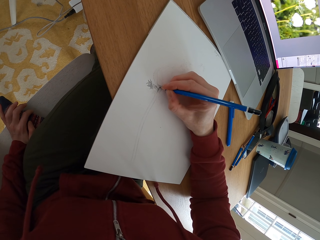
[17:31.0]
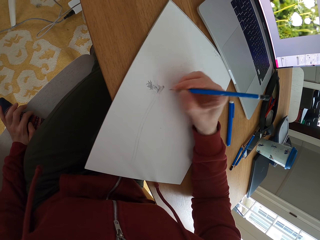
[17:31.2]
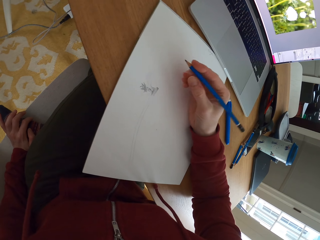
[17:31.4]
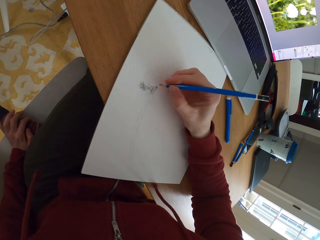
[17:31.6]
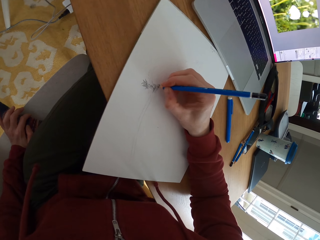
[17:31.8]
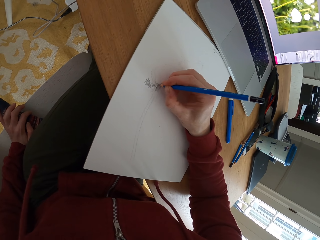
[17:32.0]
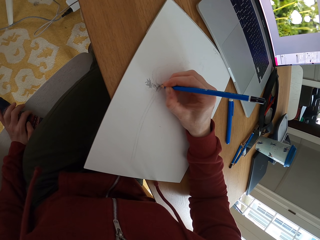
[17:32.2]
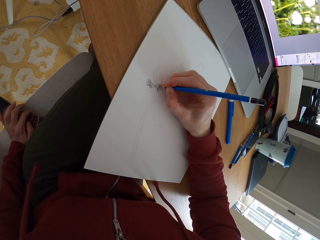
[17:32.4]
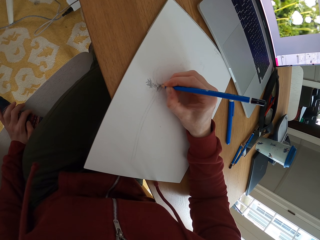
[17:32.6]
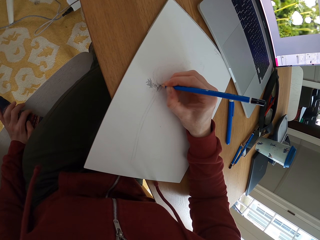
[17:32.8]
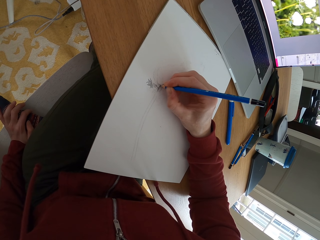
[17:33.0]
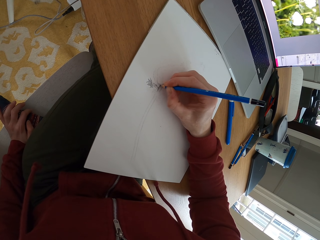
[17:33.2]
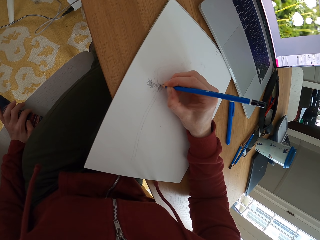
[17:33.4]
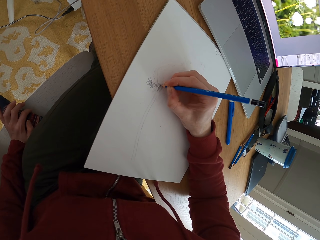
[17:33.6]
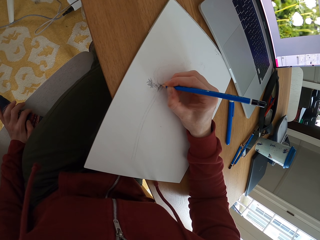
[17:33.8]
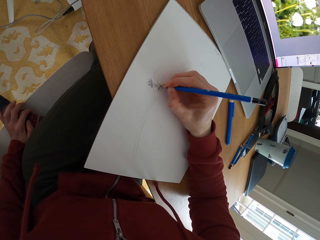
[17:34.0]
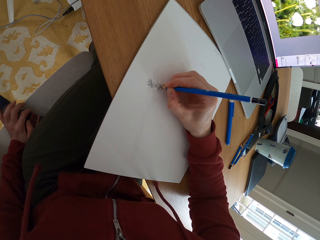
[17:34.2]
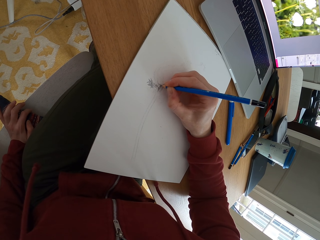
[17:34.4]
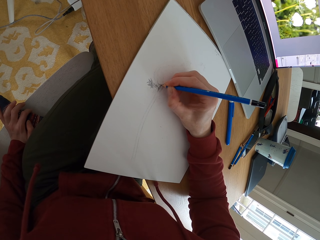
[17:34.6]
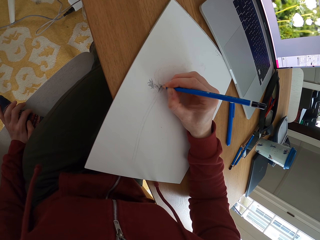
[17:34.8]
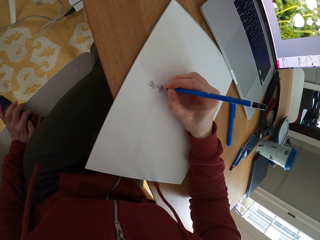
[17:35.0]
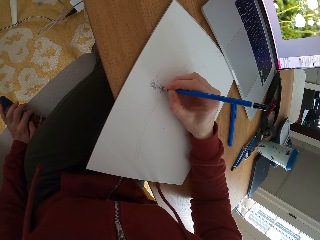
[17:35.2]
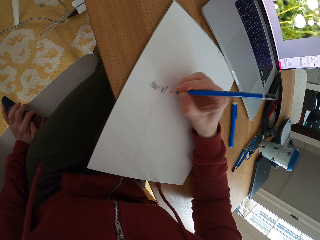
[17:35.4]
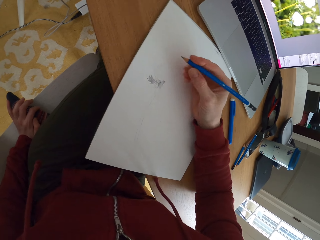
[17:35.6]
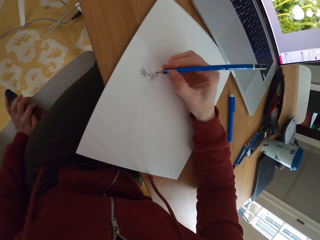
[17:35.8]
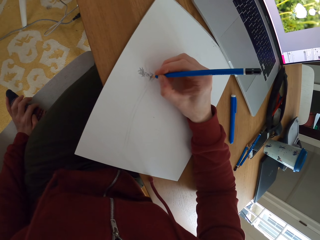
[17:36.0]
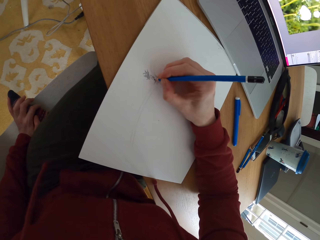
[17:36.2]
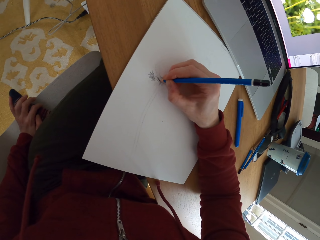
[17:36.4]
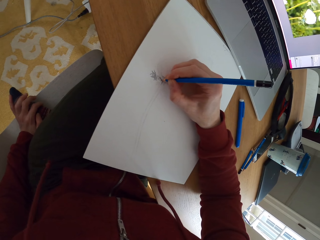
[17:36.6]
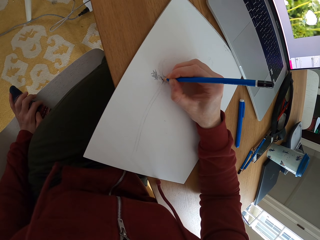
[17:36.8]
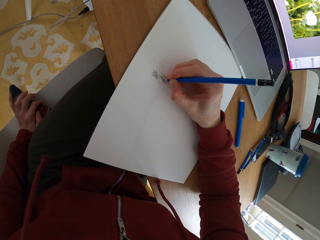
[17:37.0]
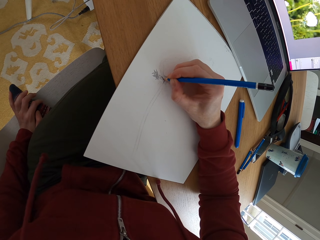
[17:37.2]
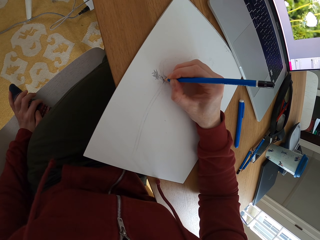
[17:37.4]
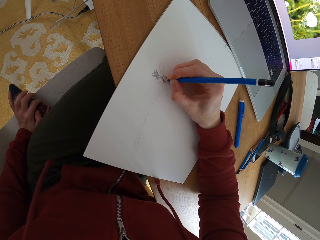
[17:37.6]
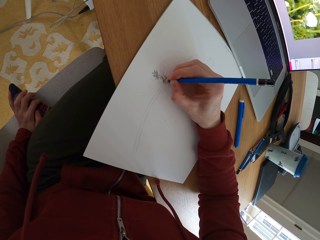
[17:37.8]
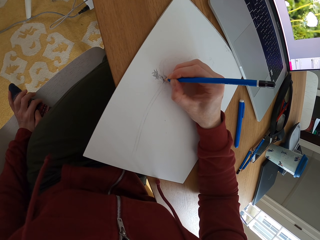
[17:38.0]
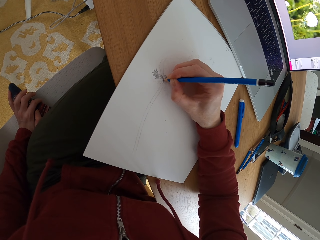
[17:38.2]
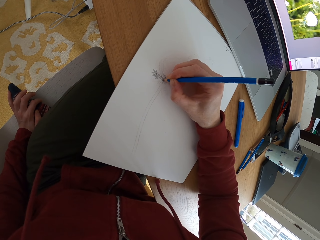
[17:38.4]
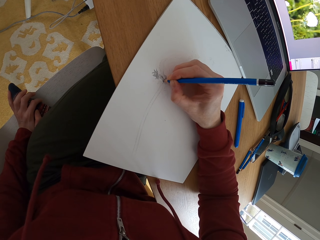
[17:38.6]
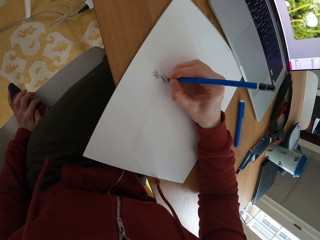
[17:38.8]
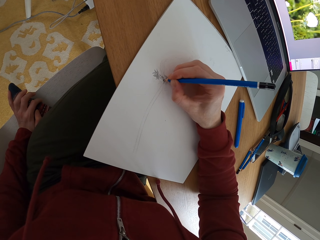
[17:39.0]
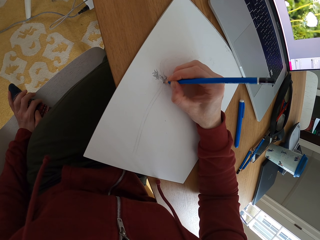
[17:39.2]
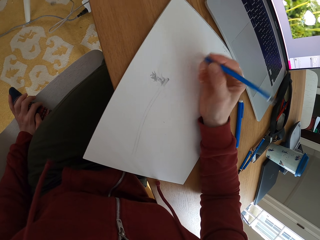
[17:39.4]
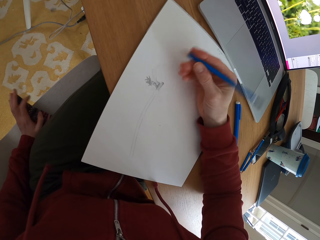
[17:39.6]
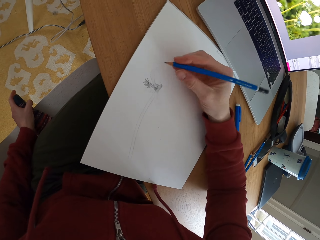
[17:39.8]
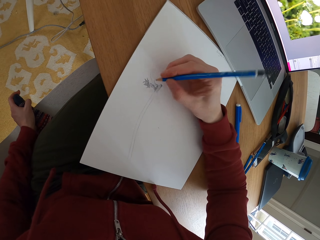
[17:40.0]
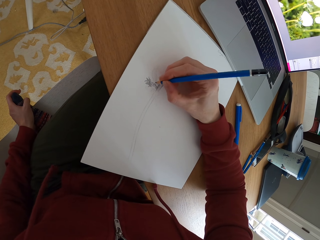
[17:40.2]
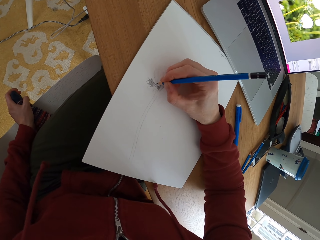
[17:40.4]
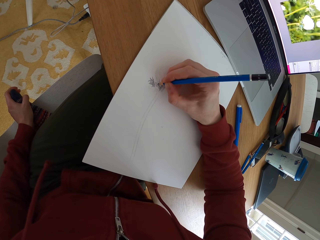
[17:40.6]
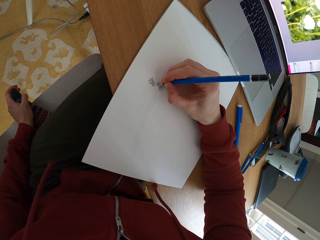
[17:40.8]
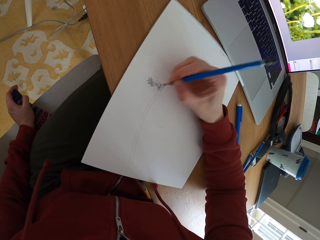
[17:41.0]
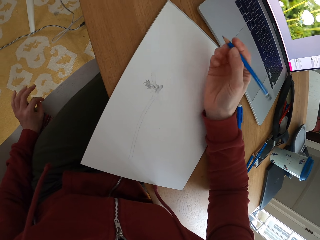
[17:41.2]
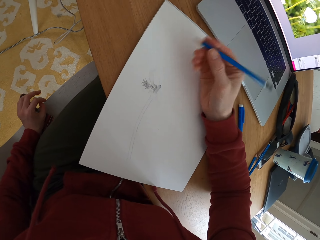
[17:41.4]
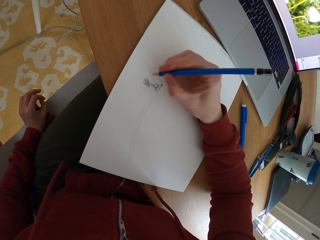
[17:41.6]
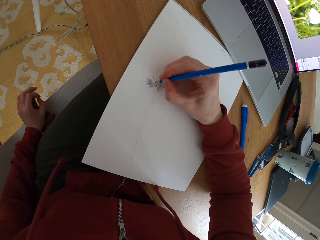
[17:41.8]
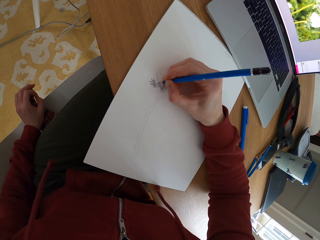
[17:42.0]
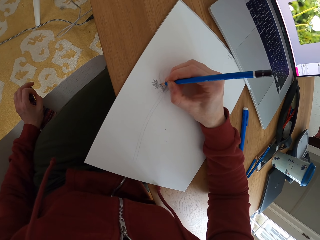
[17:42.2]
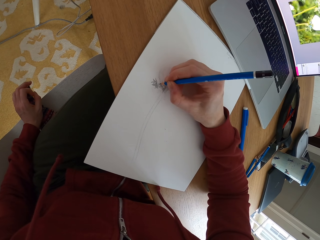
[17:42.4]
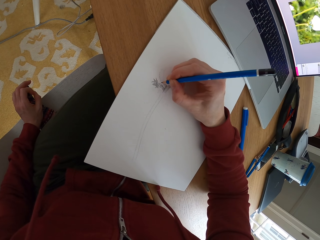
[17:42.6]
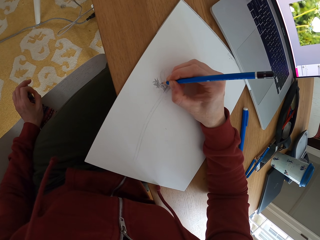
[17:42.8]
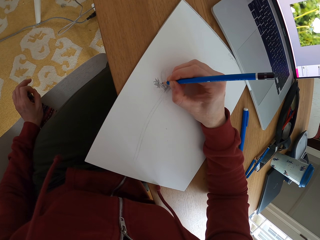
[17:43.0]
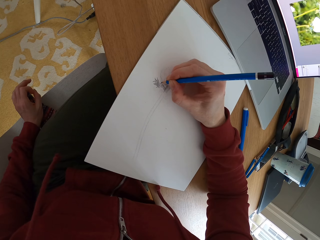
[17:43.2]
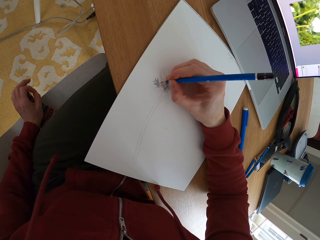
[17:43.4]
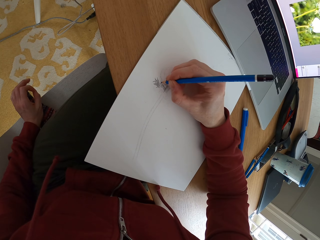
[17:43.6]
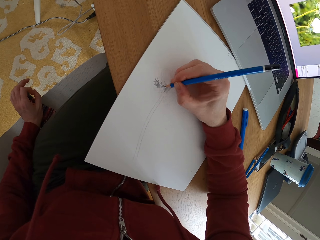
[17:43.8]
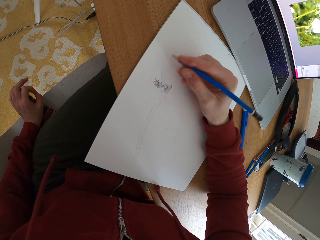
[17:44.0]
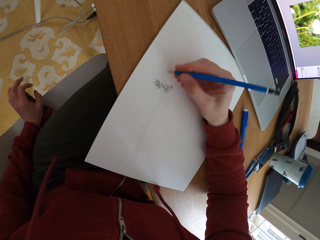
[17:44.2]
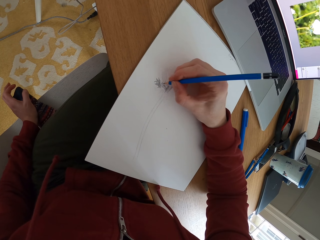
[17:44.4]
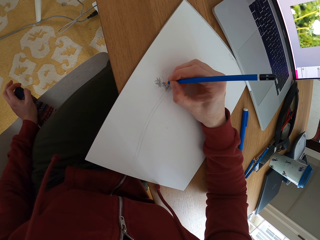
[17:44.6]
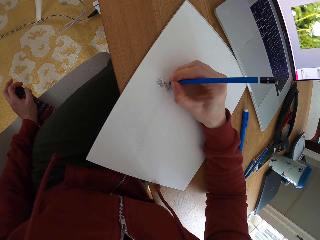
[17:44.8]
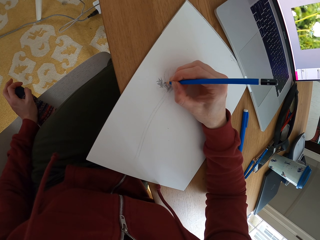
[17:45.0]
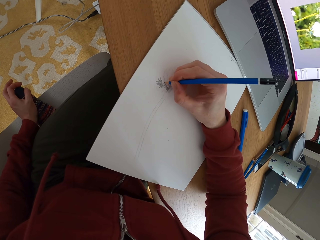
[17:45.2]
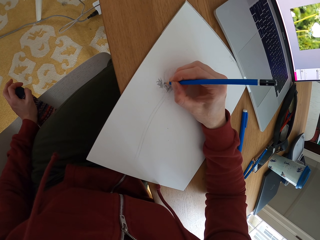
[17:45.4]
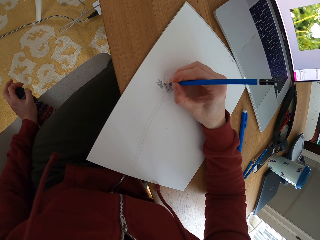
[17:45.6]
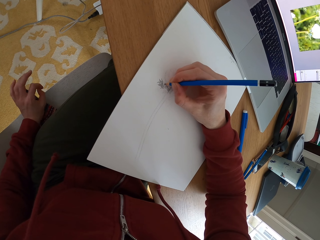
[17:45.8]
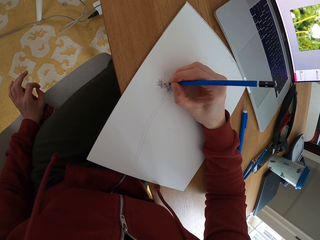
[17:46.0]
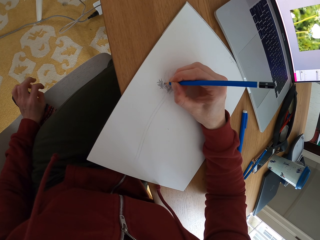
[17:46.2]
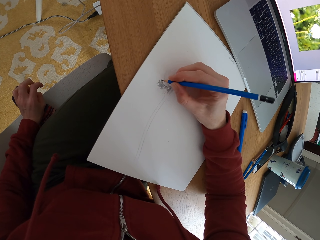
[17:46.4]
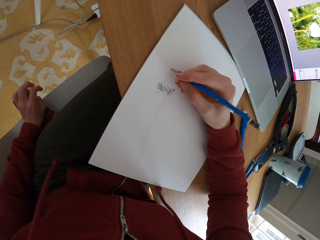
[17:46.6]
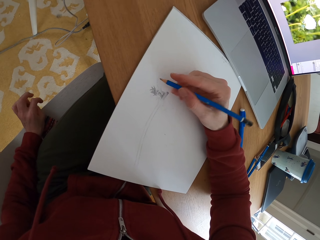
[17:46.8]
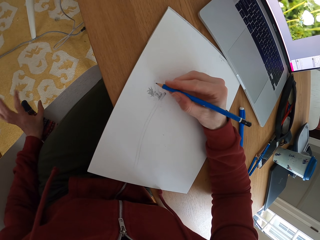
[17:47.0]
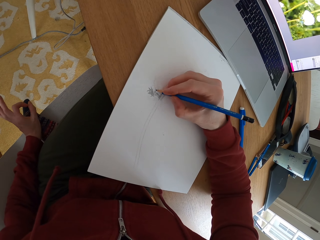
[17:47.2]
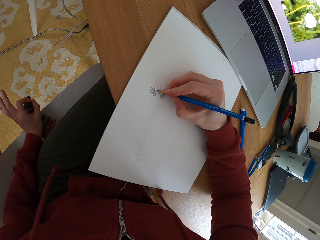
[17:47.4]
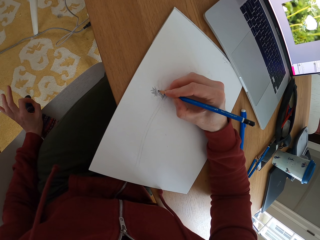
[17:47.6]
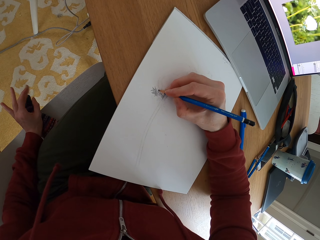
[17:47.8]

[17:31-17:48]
The camera wearer adjusts the pencil. They draw a sketch with the pencil. They adjust the pencil. They draw a sketch with the pencil. They adjust the pencil. They draw a sketch with the pencil. They adjust the pencil. They draw a sketch with the pencil. They adjust the pencil. They draw a sketch with the pencil. They adjust the pencil. They draw a sketch with the pencil.

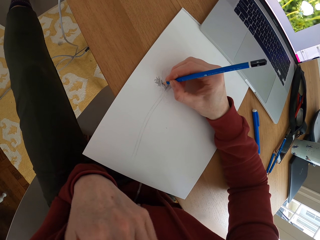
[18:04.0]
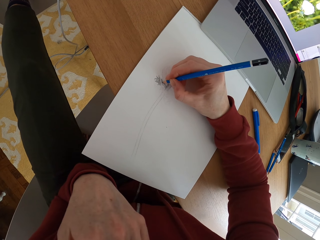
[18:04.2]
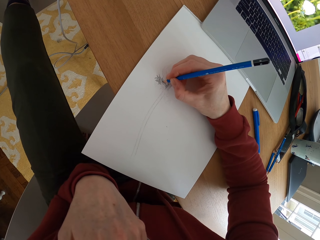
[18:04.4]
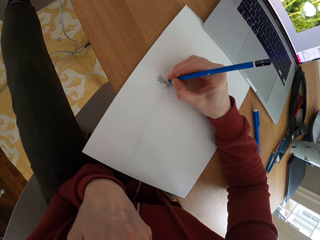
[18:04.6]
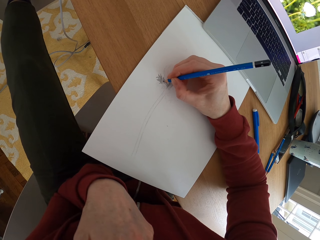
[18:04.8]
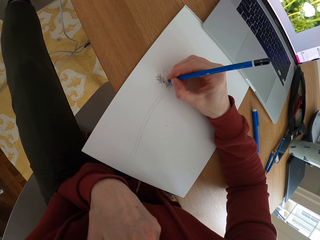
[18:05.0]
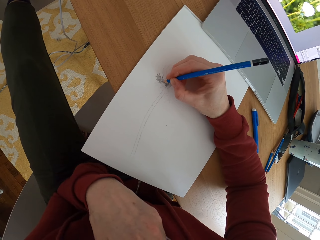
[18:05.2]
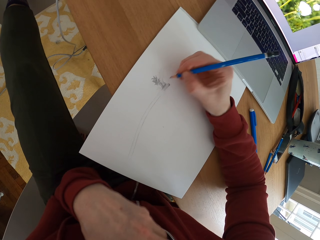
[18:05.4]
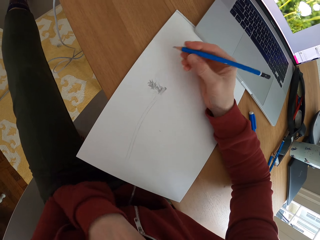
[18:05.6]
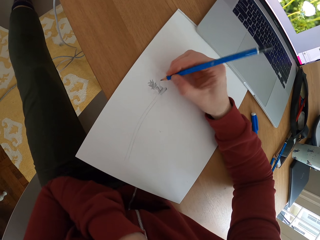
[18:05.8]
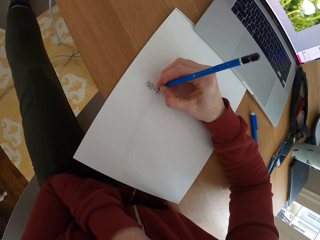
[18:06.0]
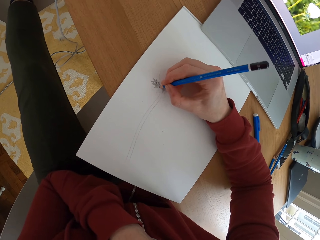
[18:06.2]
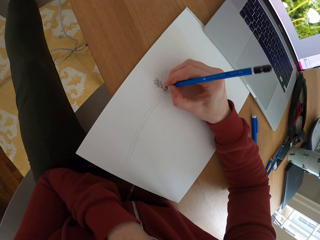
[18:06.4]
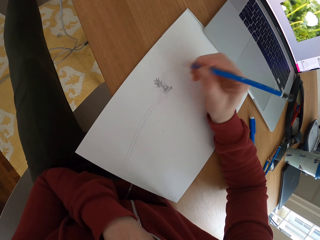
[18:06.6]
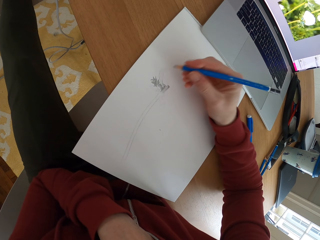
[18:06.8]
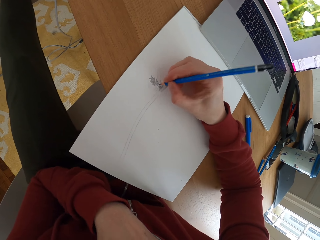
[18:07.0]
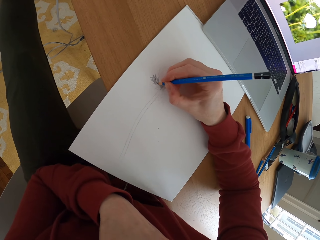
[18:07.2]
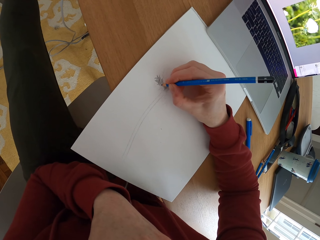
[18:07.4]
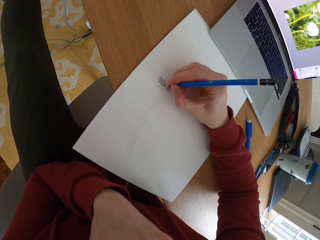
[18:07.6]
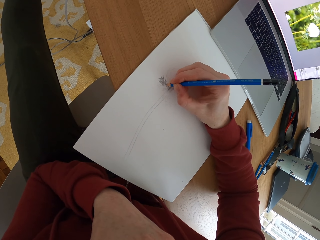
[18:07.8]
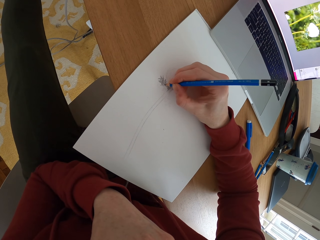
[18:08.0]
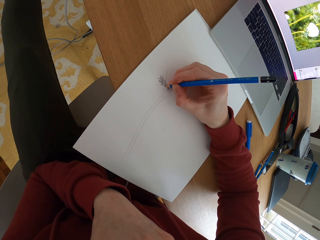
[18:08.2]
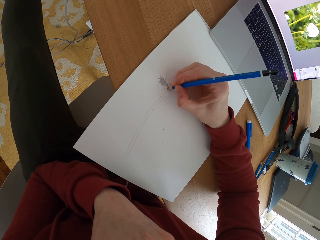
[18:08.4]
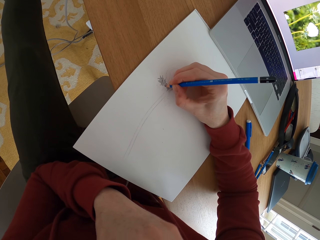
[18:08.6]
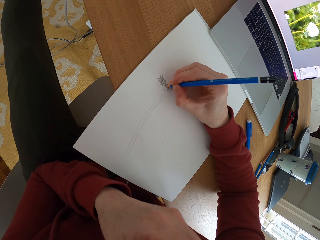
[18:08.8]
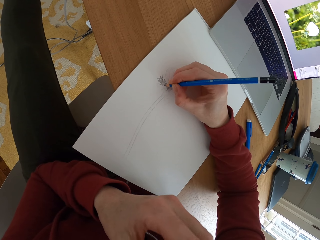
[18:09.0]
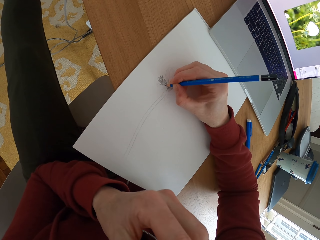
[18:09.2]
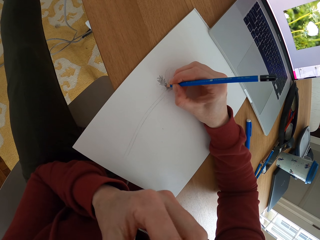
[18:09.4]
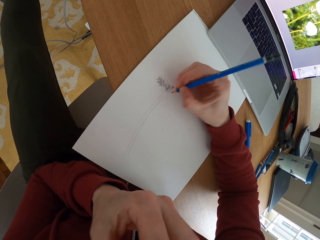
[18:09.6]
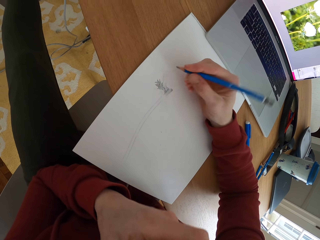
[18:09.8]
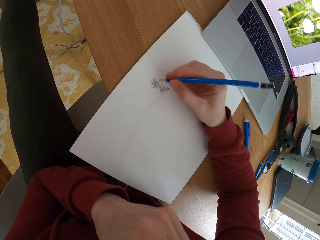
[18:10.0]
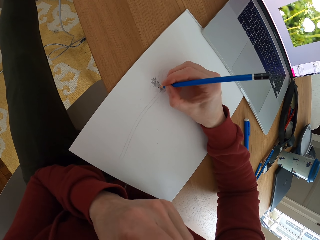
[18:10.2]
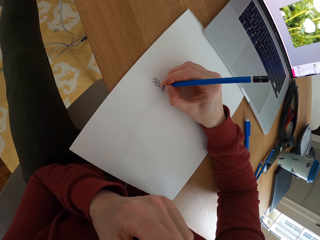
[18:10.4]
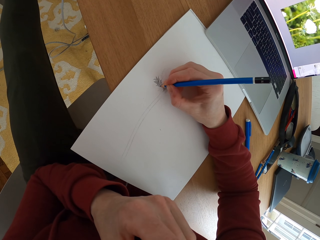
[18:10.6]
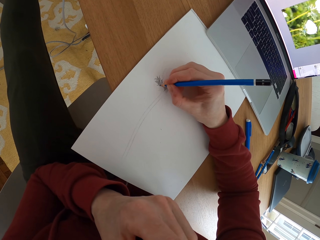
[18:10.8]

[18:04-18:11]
The camera wearer adjusts the pencil. They draw a sketch with the pencil. They adjust the pencil. They draw a sketch with the pencil. They adjust the pencil. They draw a sketch with the pencil.
